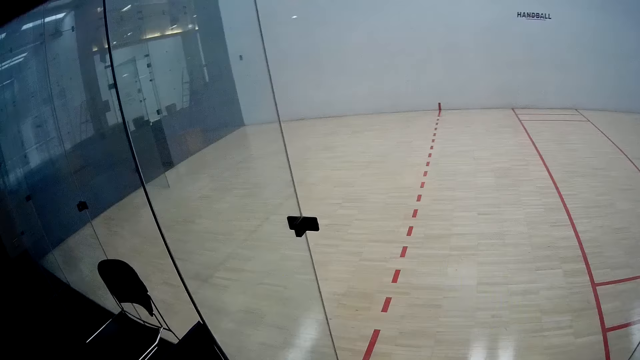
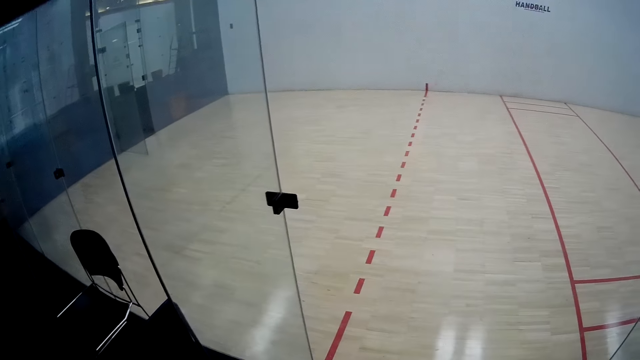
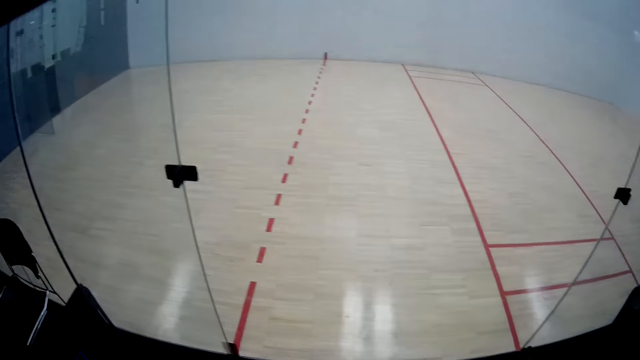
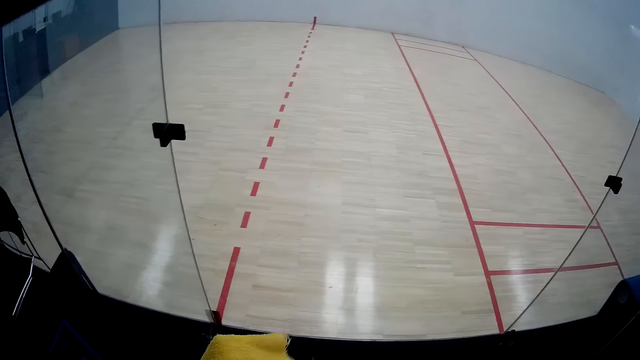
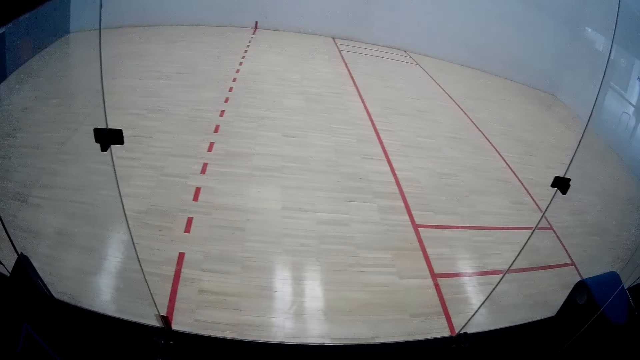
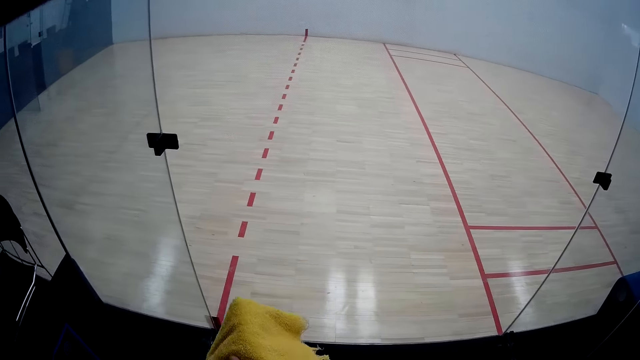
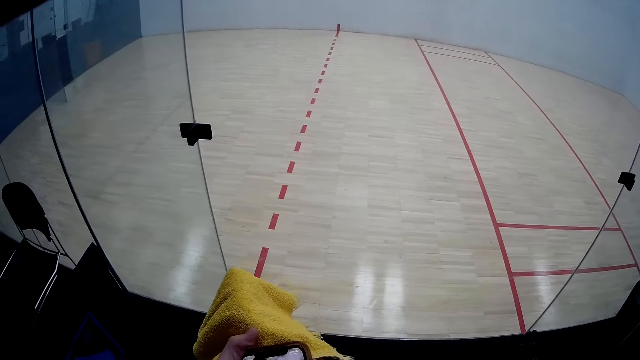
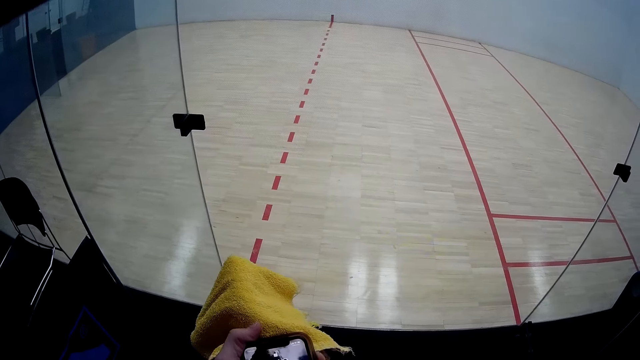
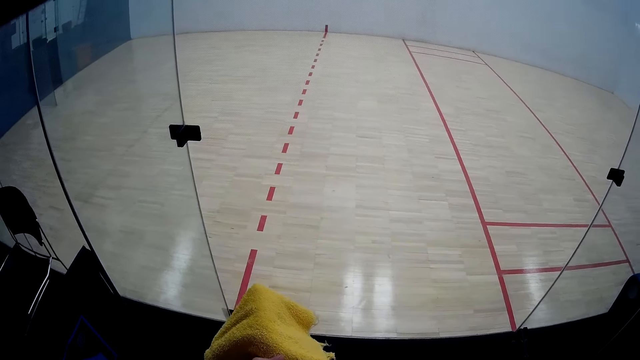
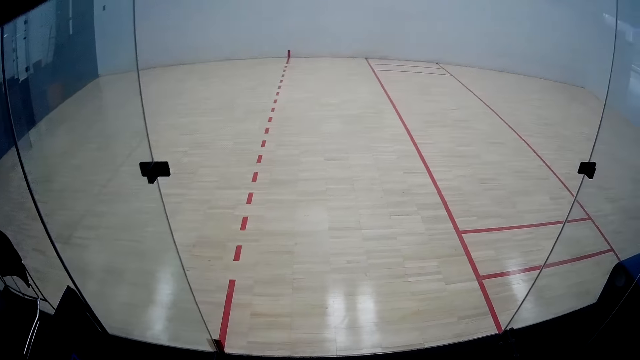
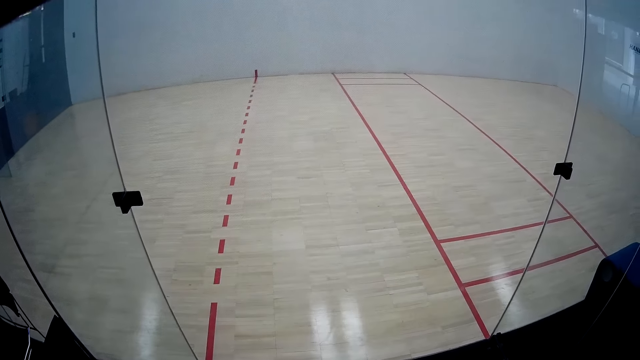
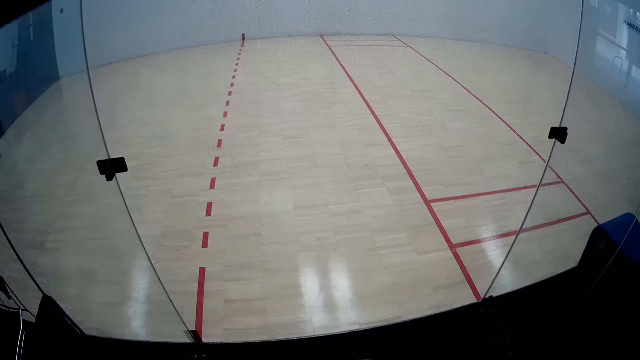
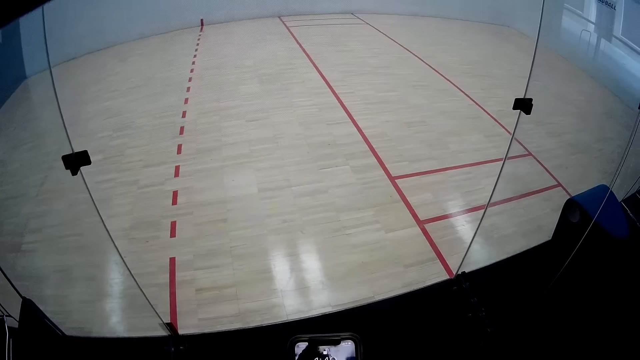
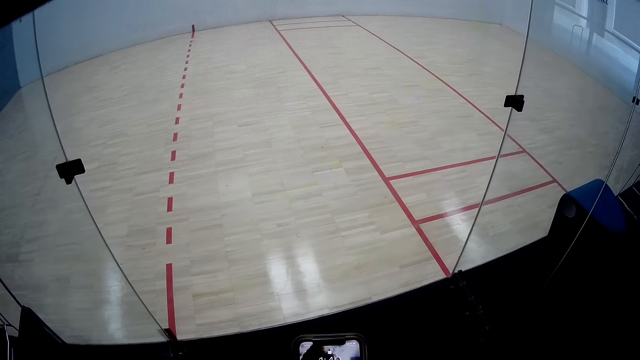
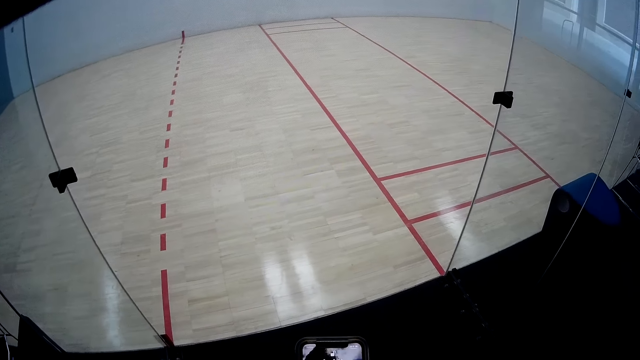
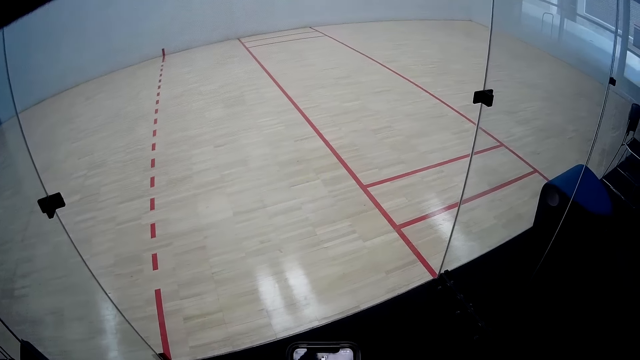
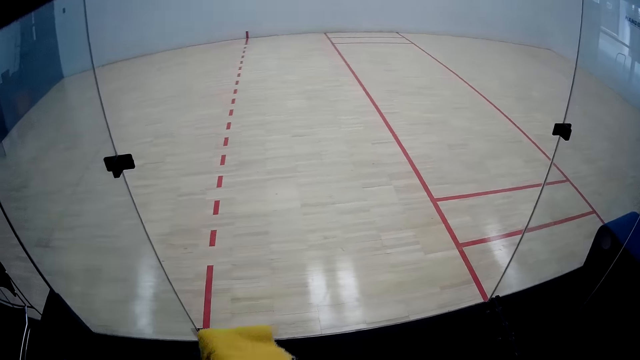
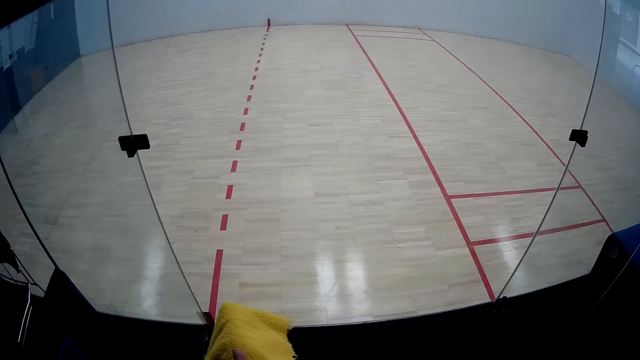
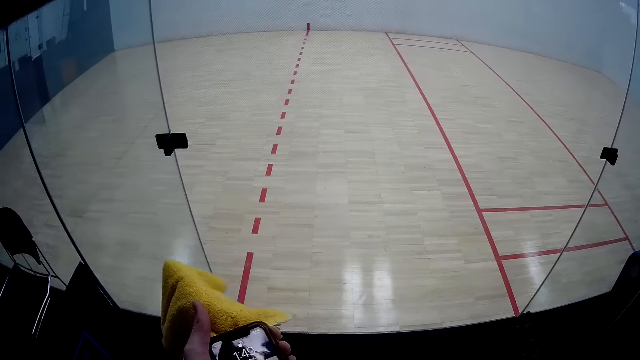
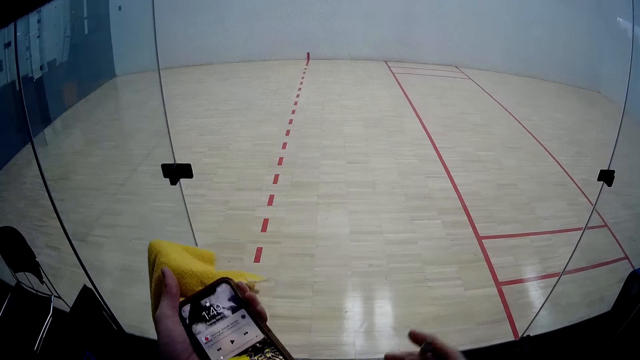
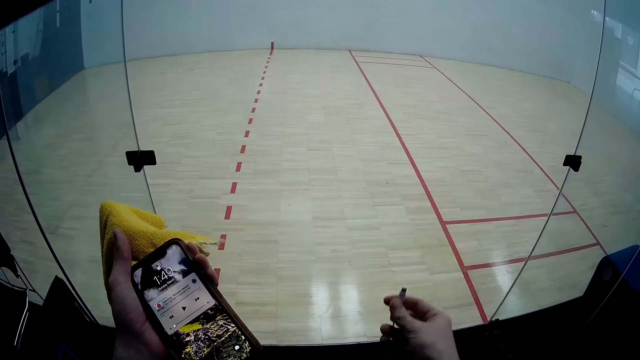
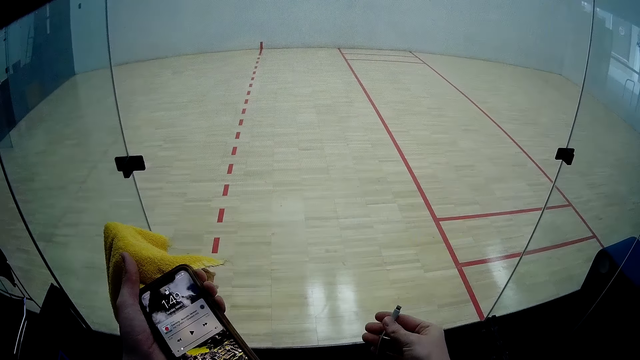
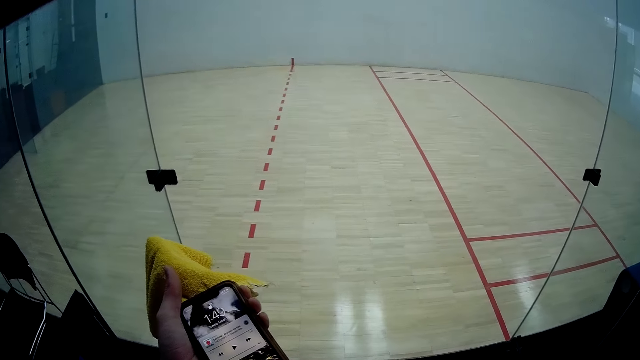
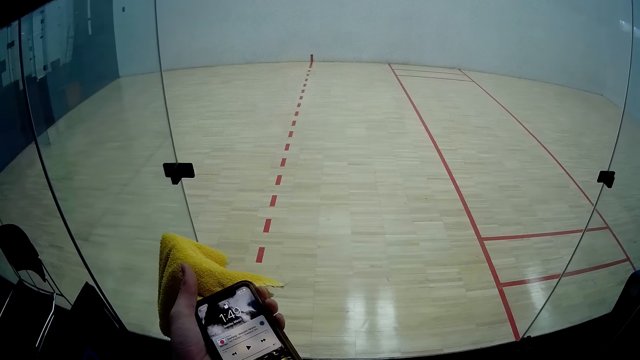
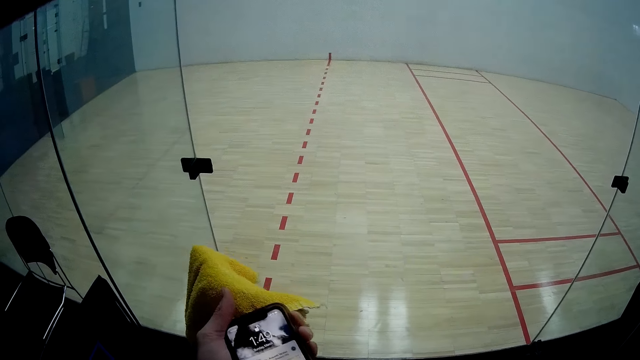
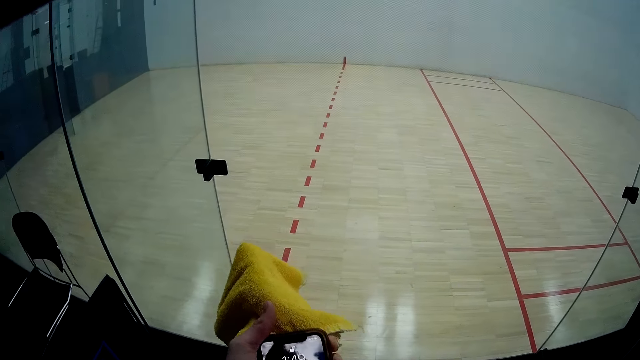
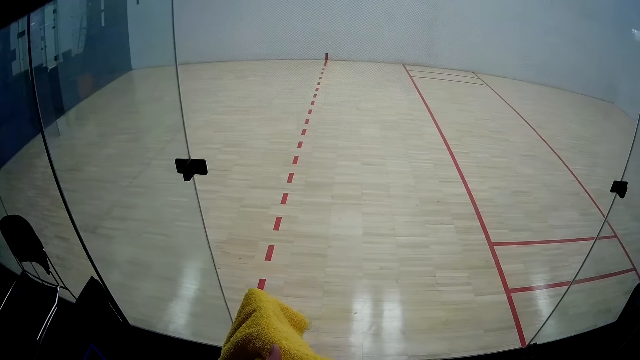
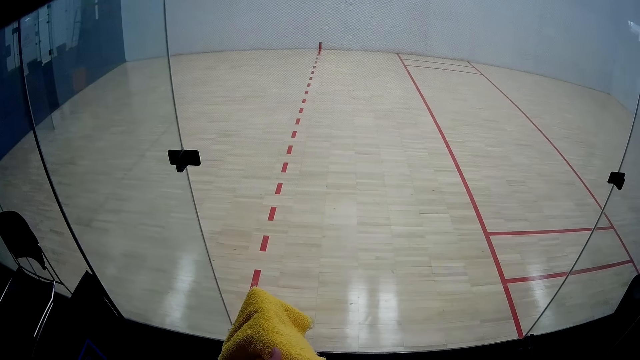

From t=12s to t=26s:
The camera wearer puts his right hand forward. He holds the wipe towel. He rests a phone on the napkin. He looks at the window glass. He operates the phone. He holds the phone. He holds a charger with his right hand.

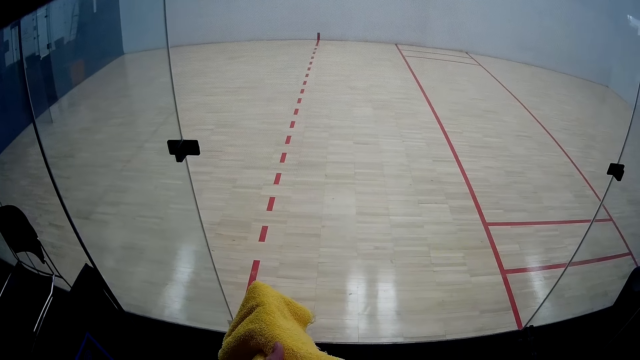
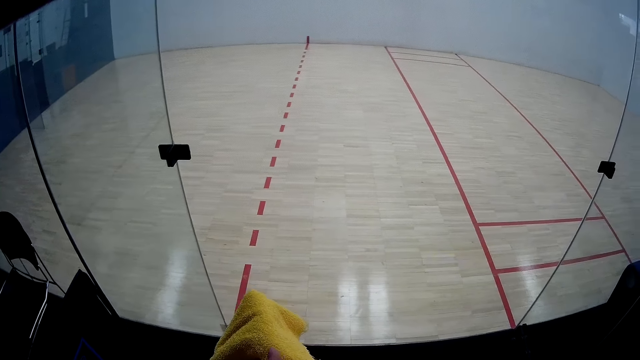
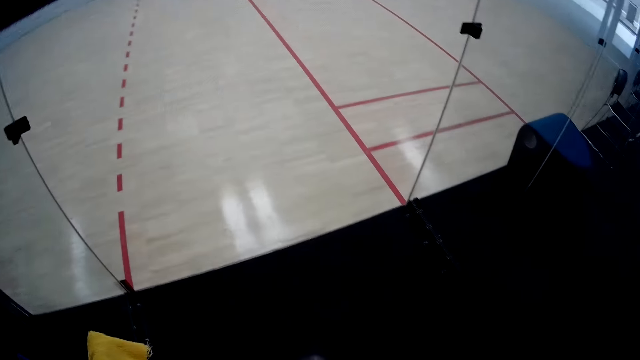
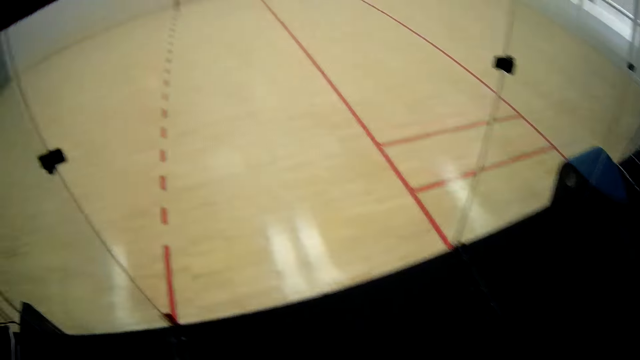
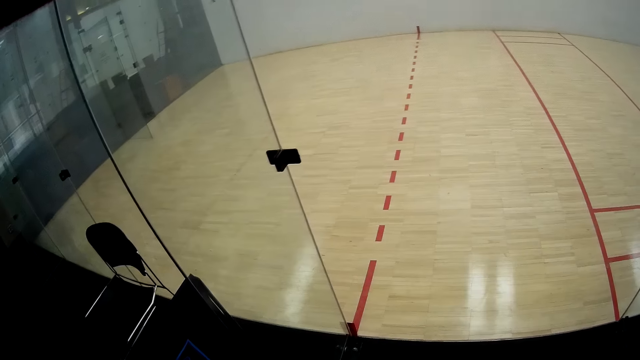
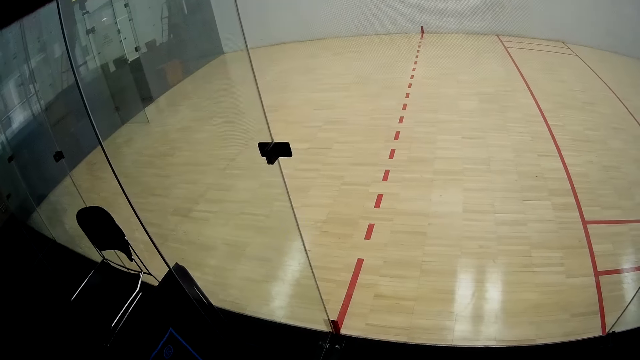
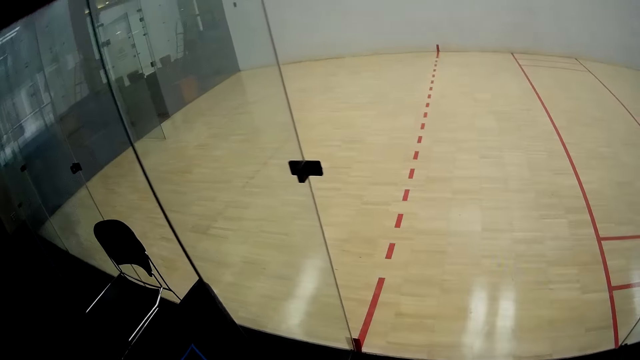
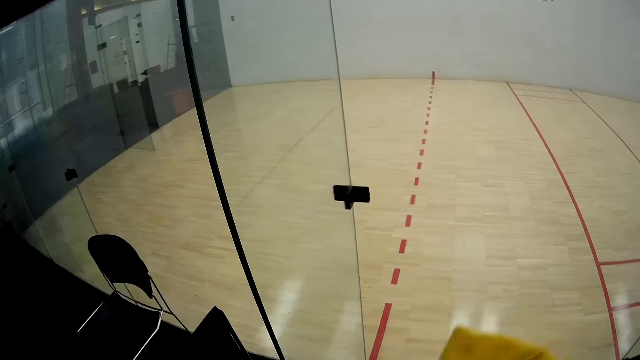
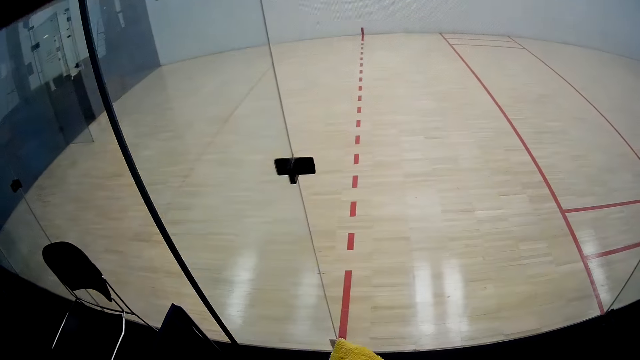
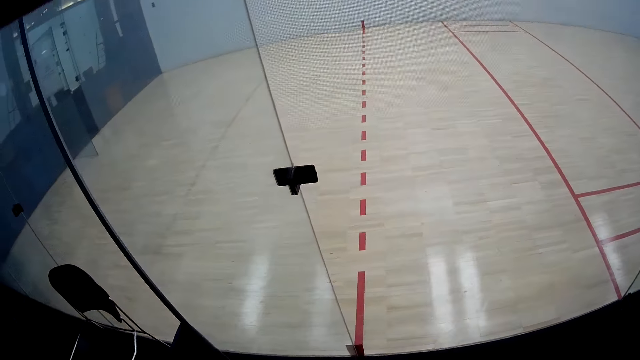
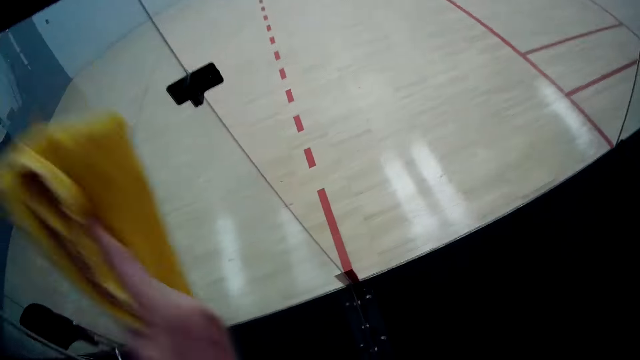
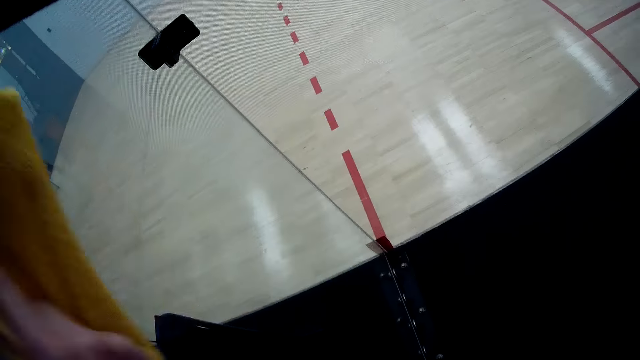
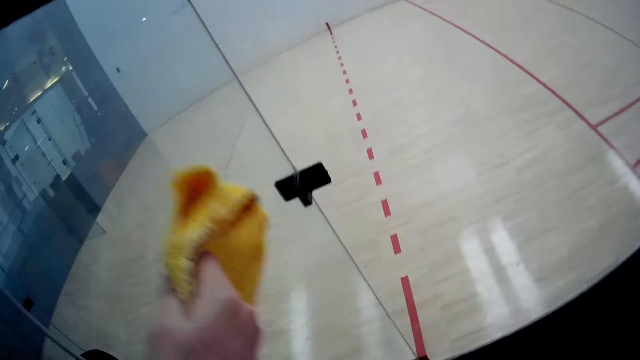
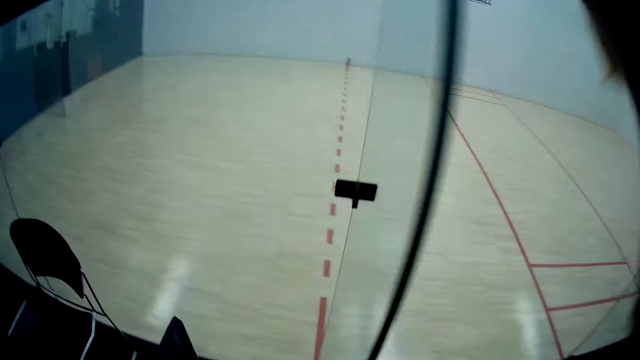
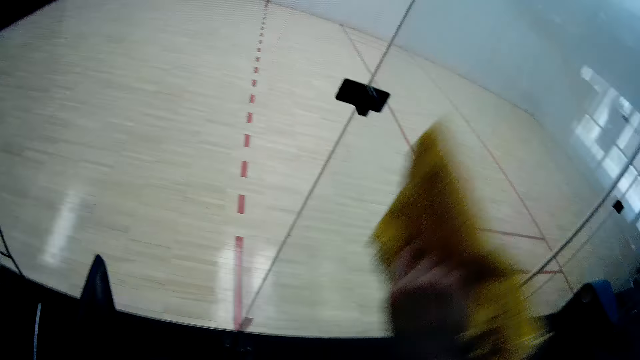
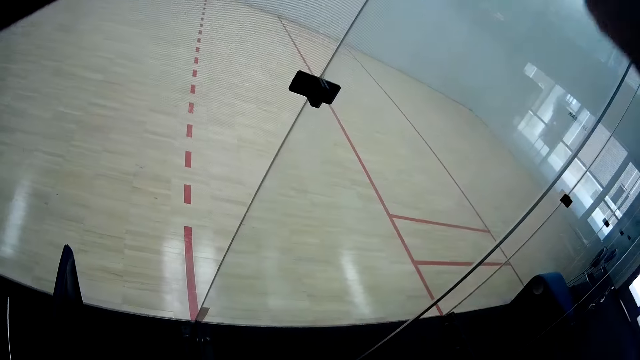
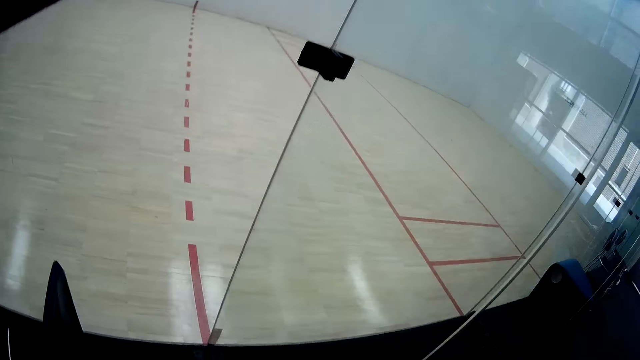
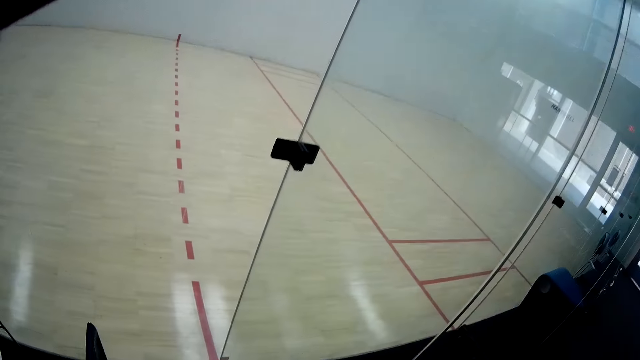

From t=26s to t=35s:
The camera wearer looks at the window glass. He cleans a glass door with a napkin with his right hand.
